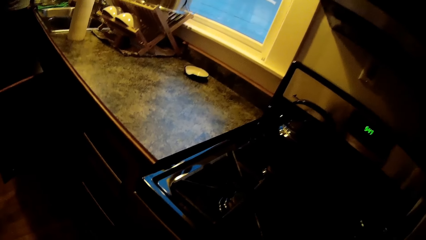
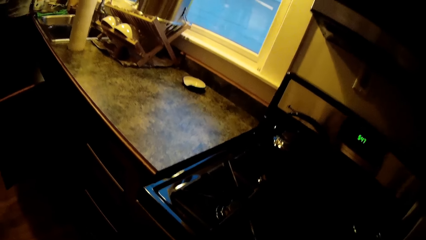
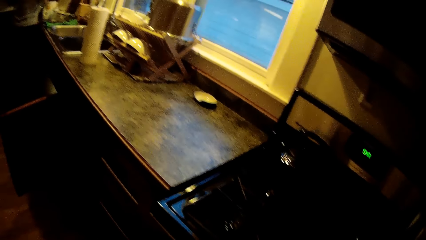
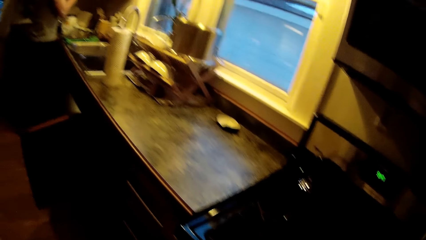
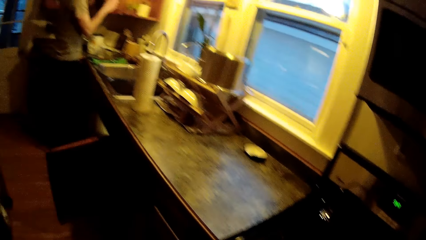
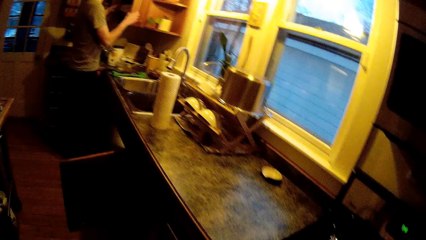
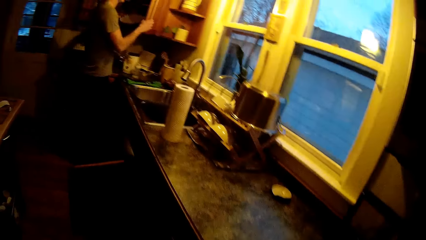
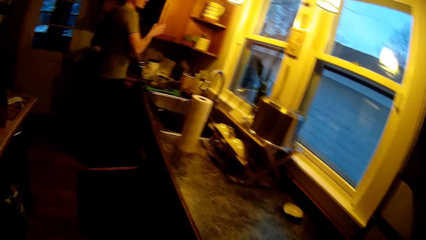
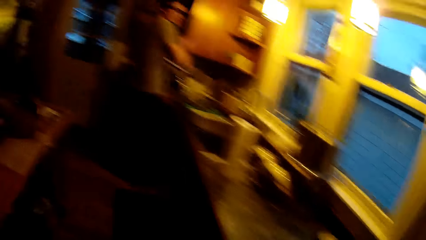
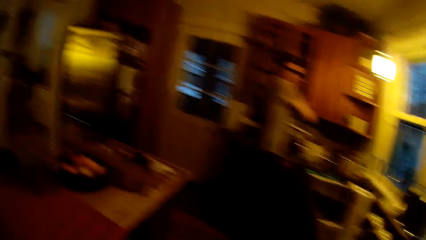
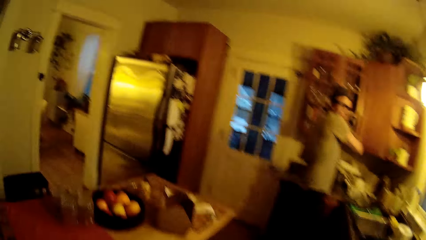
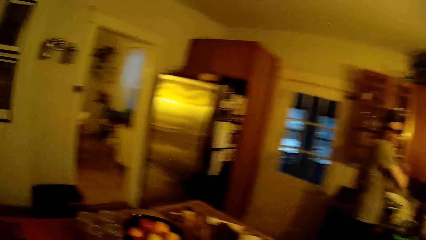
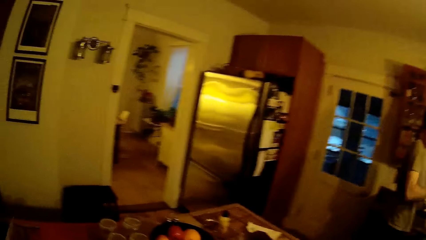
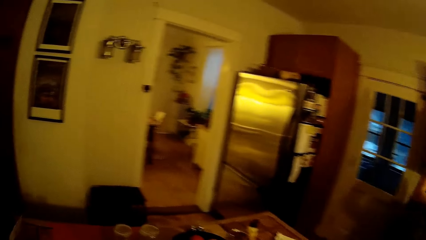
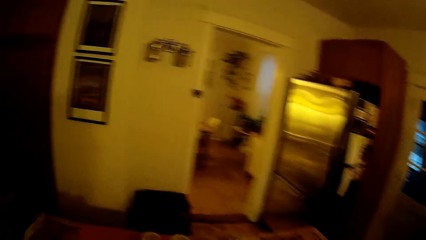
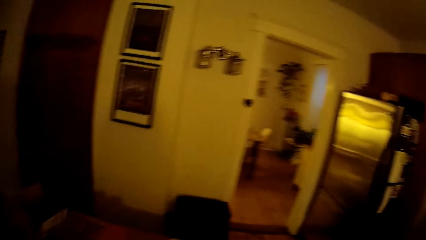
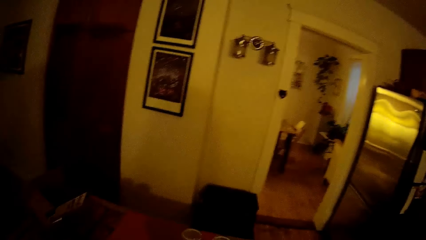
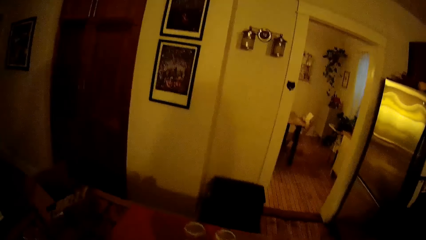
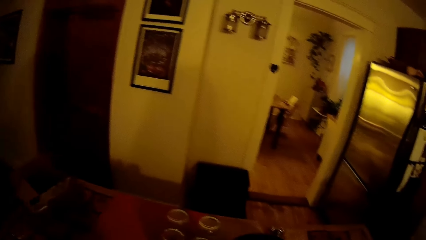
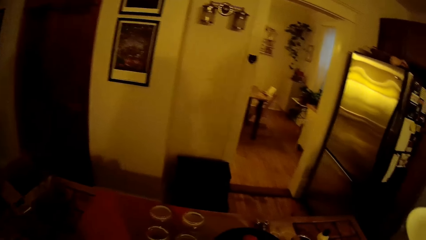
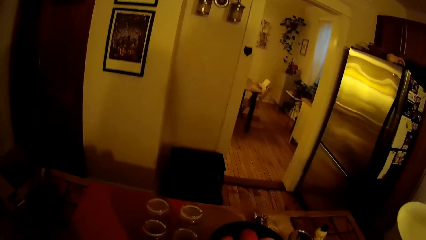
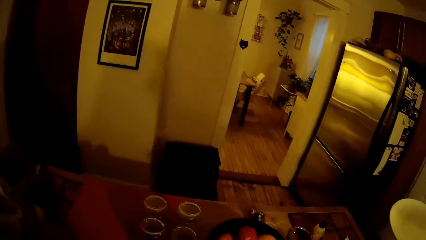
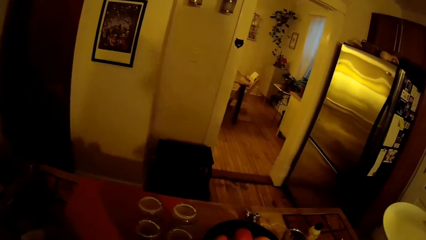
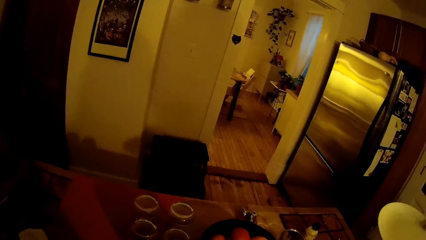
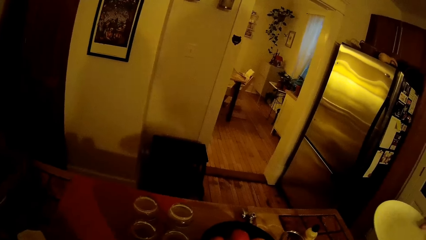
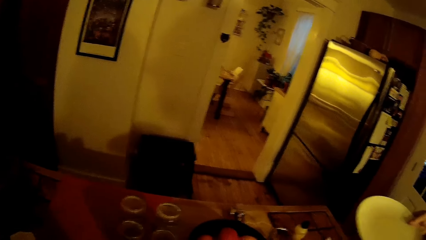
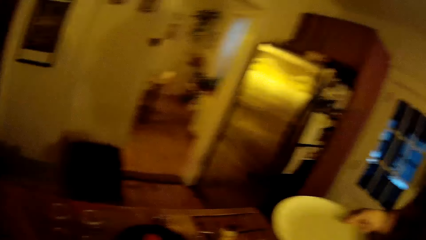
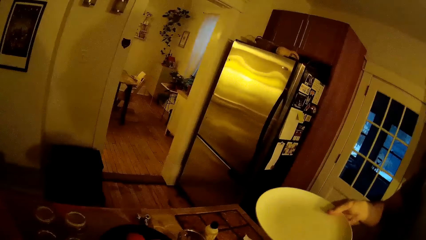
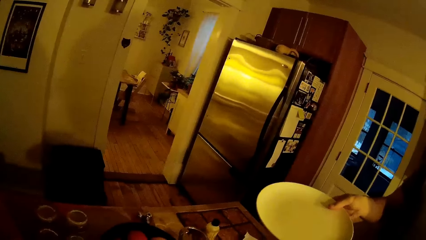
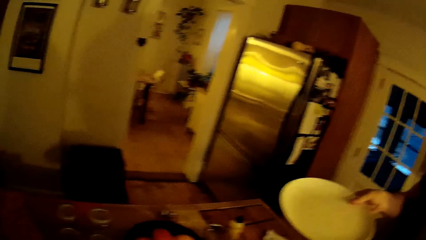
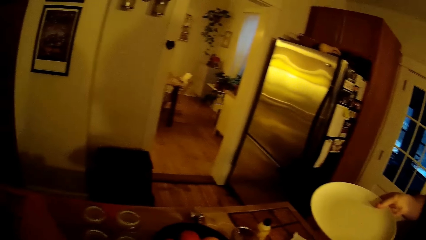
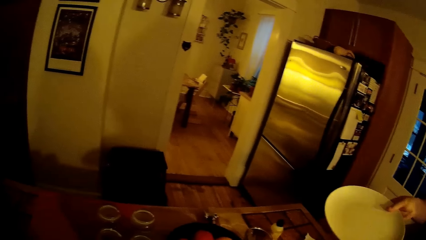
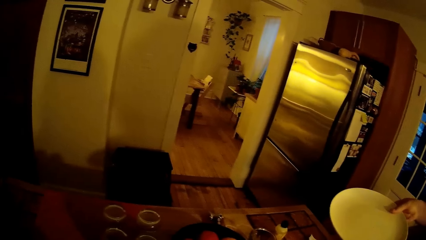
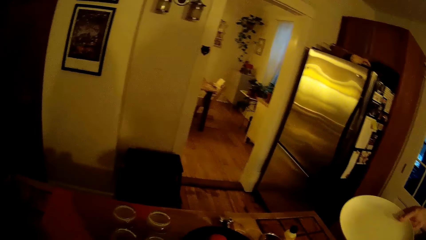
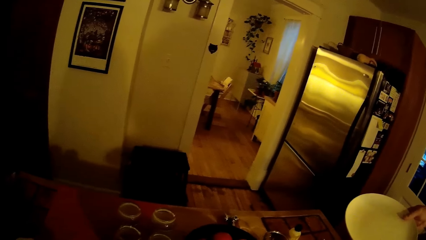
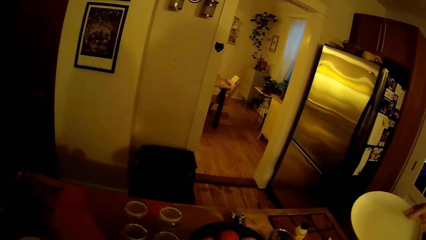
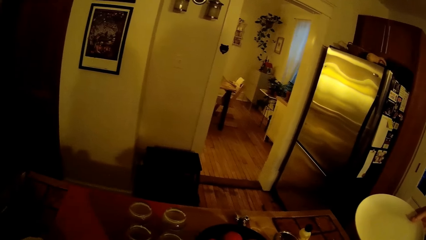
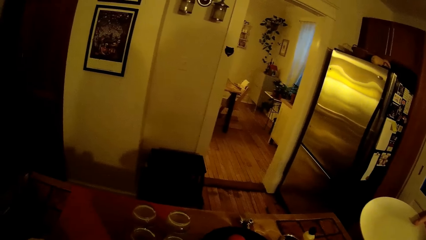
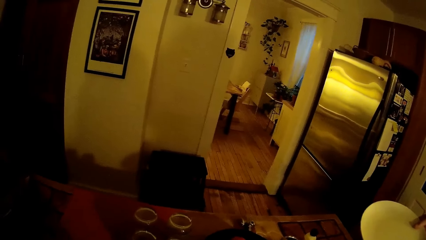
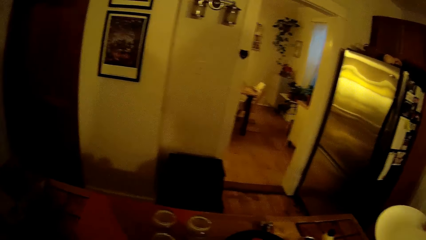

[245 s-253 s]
The man takes a plate from a kitchen cabinet with his left hand. The man opens the cabinet. The man closes the kitchen cabinet with his right hand. The camera wearer interacts with the man. They look aside. The man holds the plate with his right hand. The man lifts the plate.

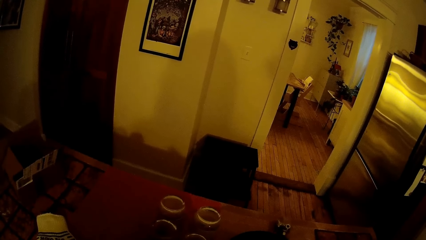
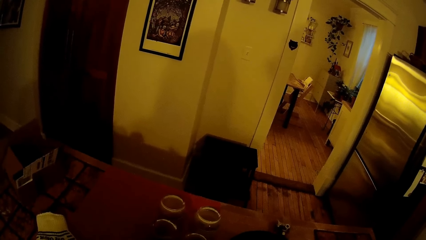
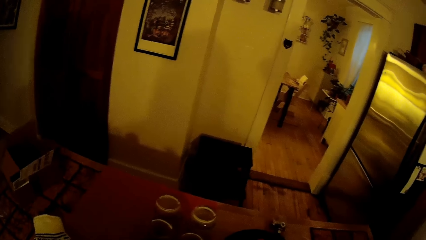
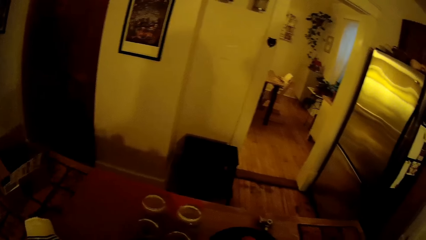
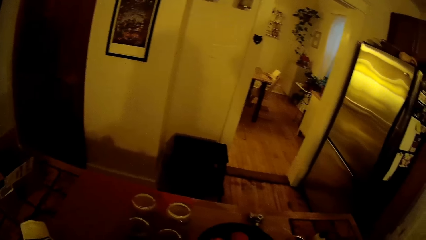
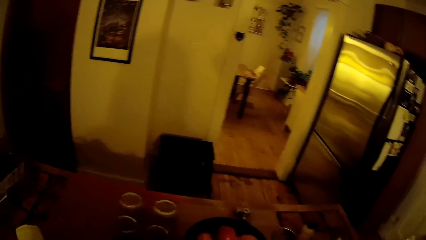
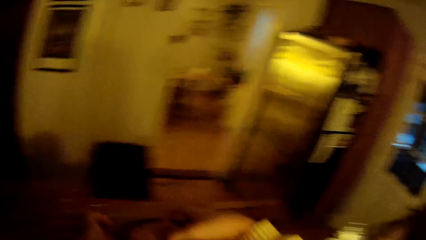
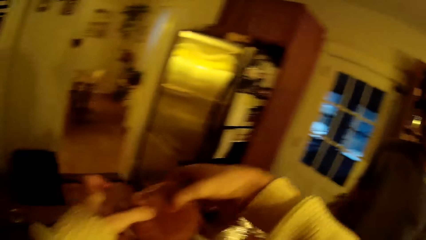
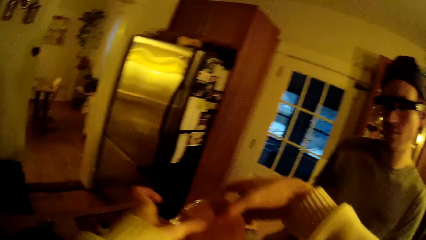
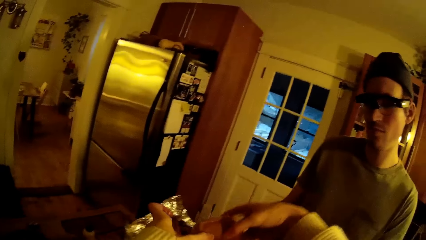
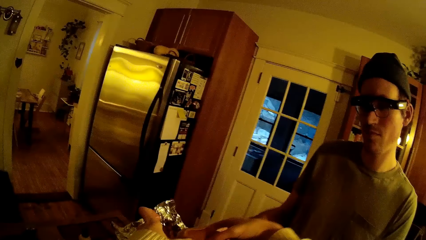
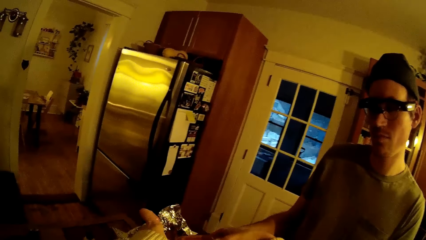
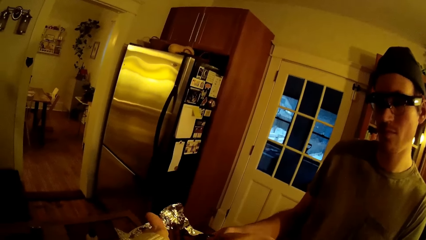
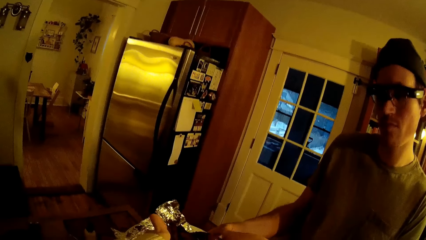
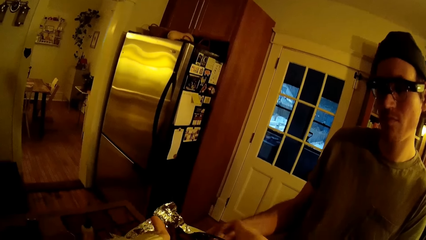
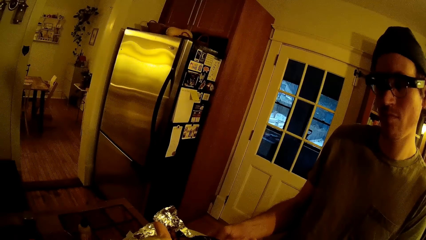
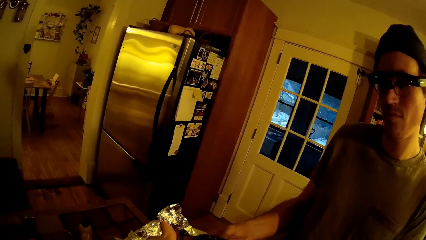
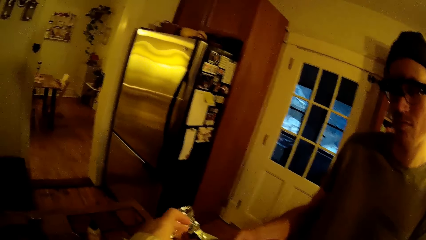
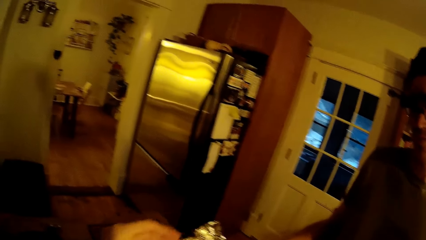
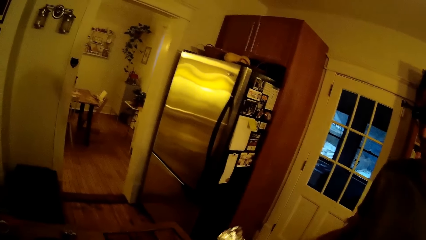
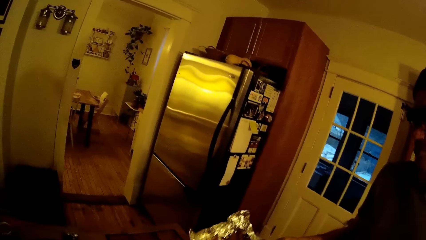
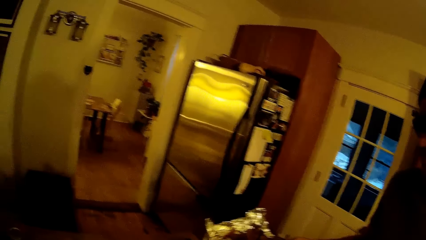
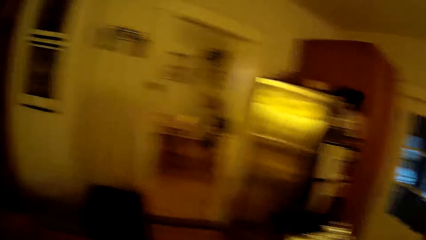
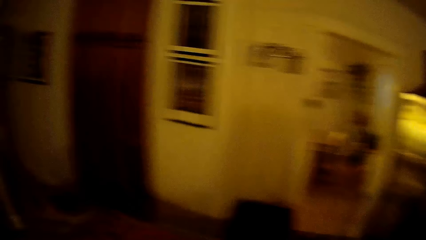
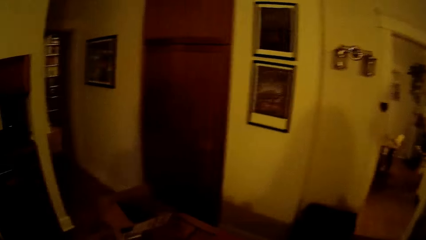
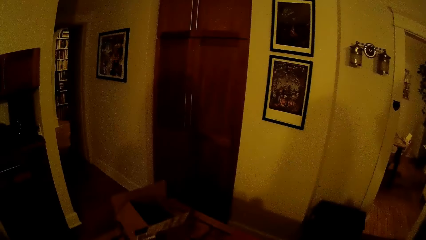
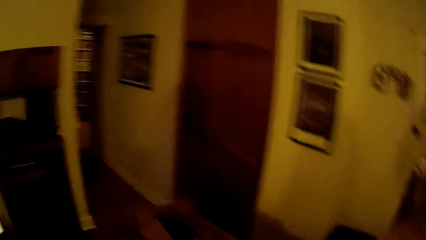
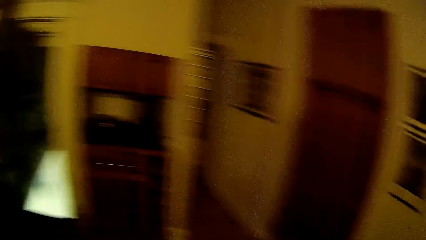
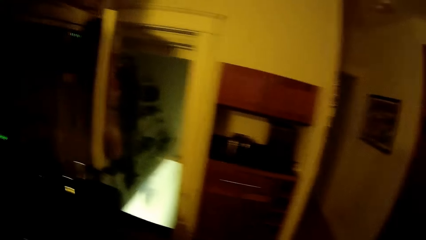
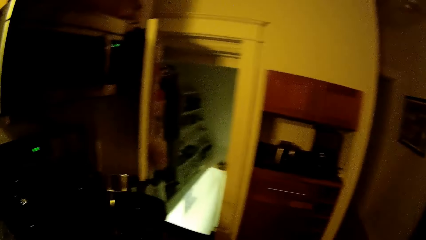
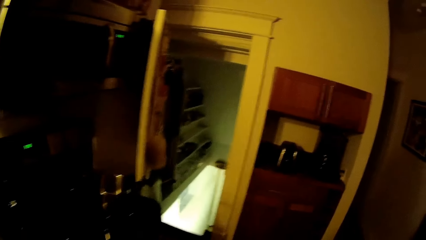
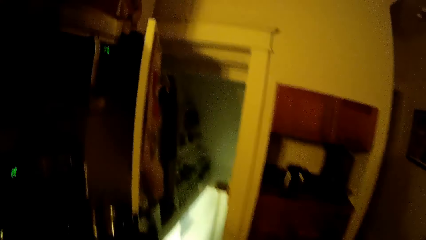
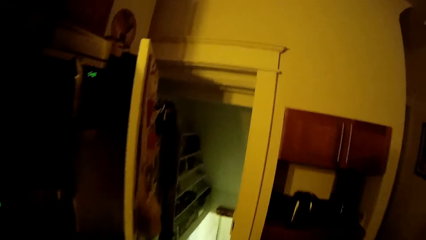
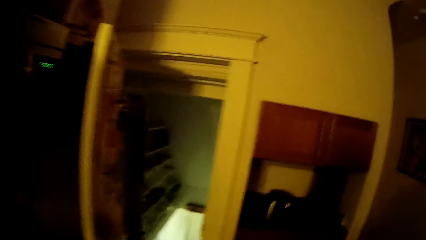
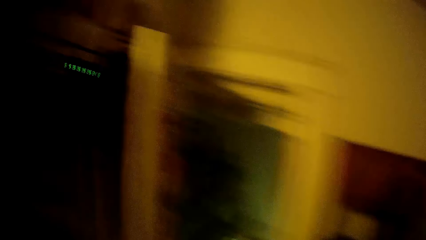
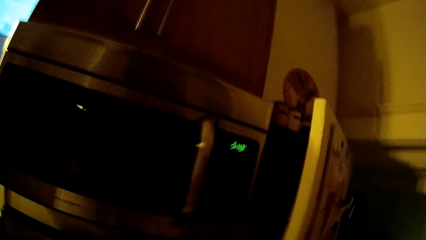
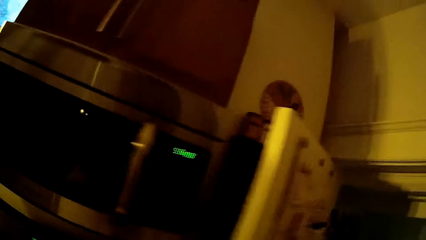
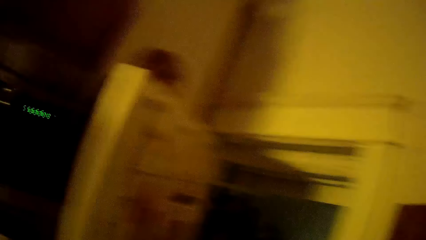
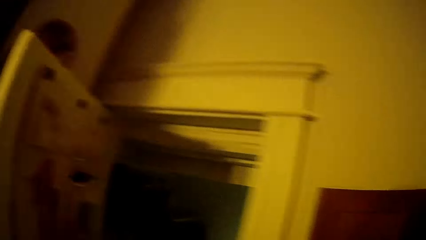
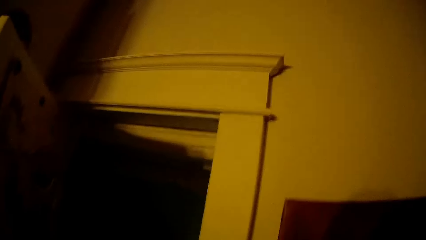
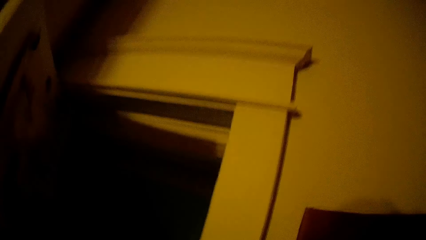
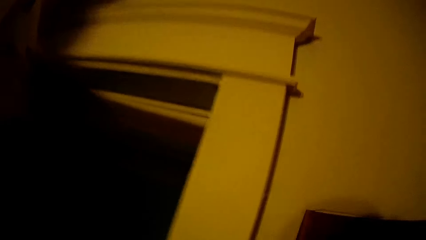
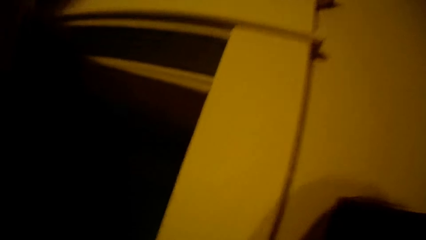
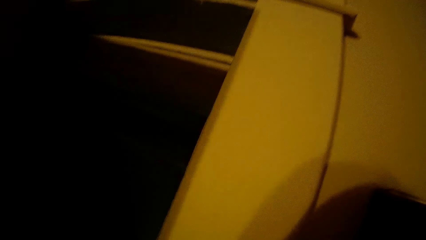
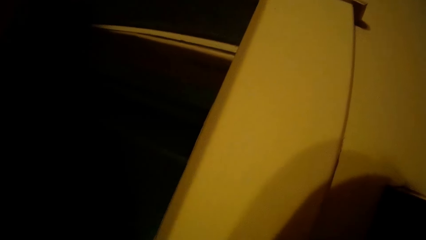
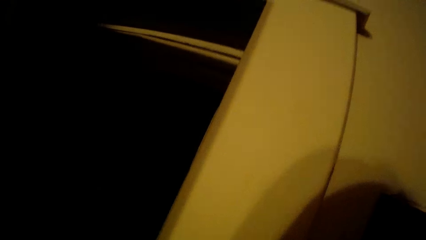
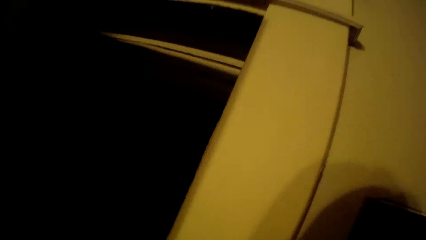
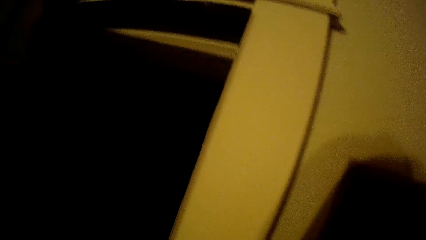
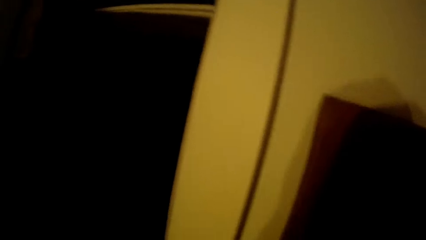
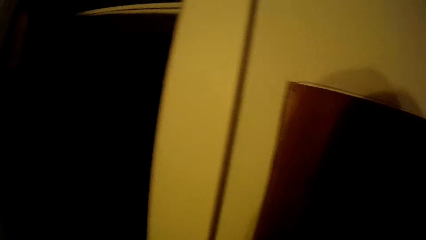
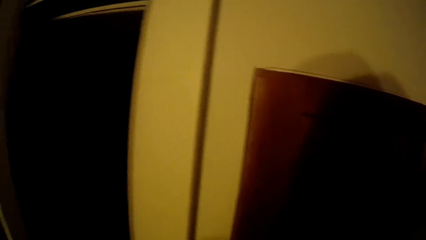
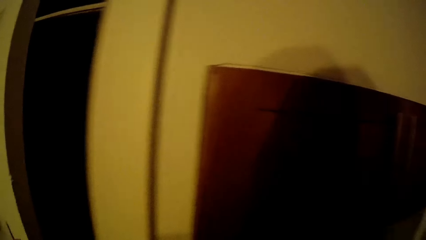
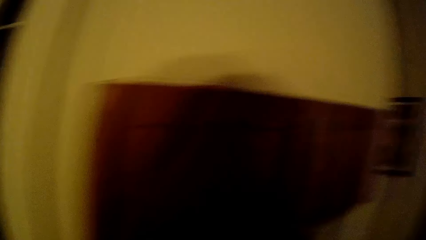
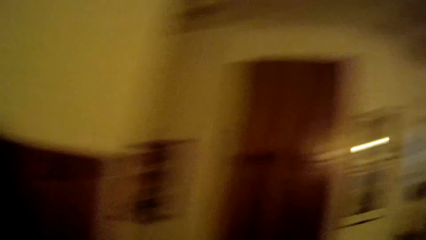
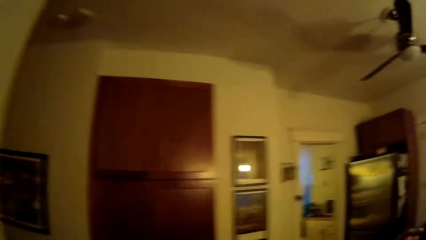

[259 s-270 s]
The camera wearer places a cake on the plate in the hand of the man with both hands. The man interacts with the camera wearer. The camera wearer walks. She closes a door in the kitchen with her left hand.
